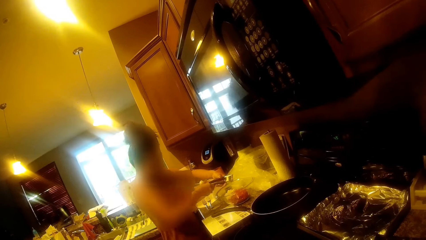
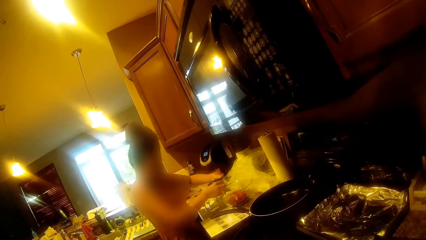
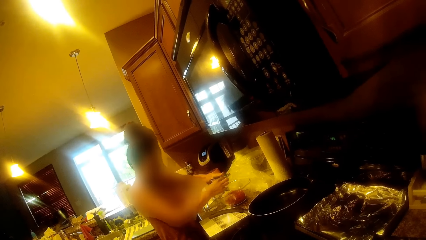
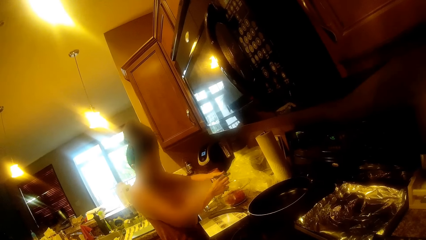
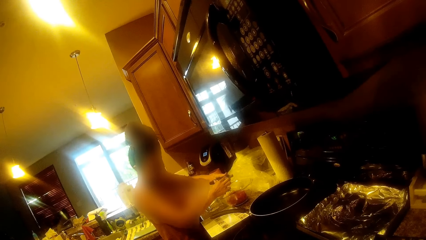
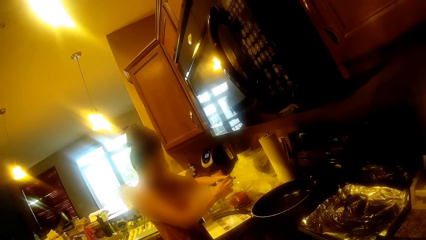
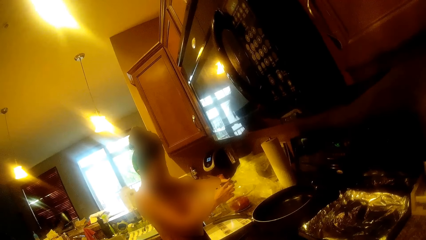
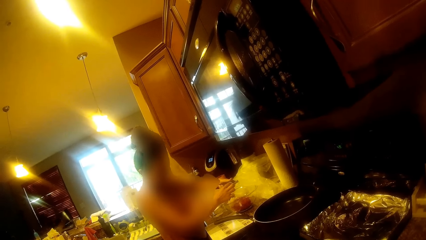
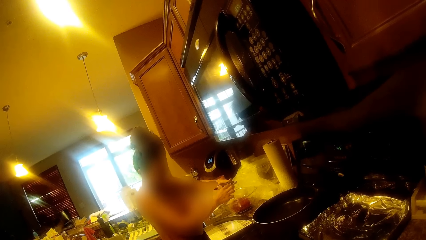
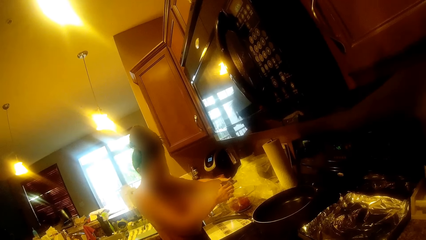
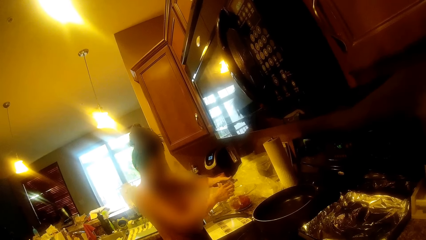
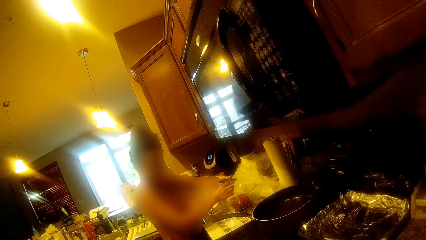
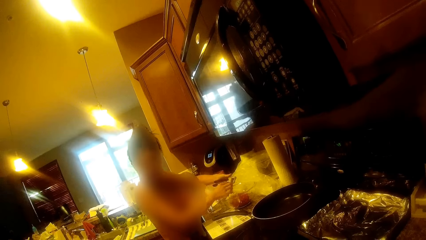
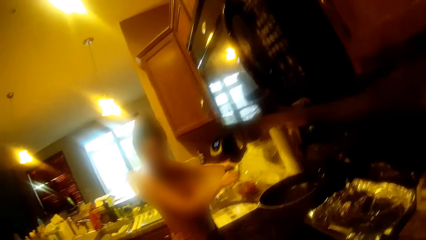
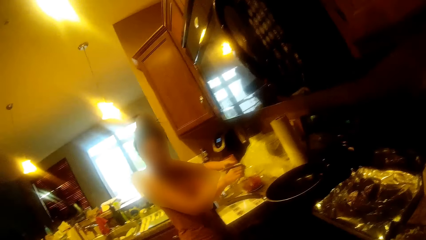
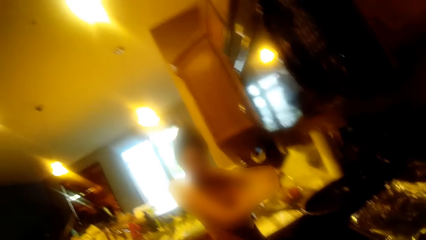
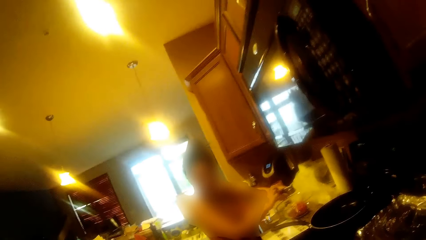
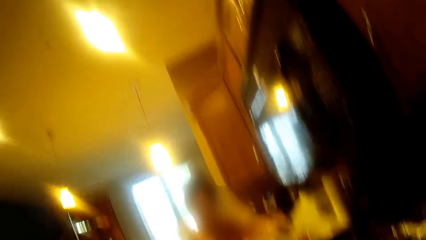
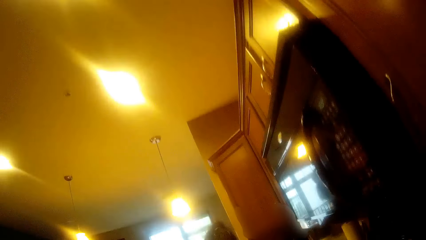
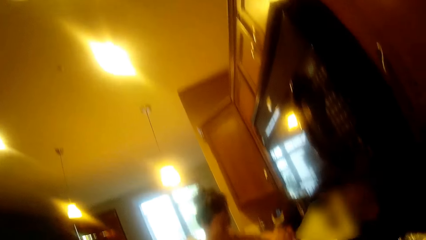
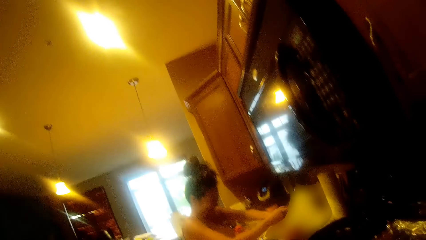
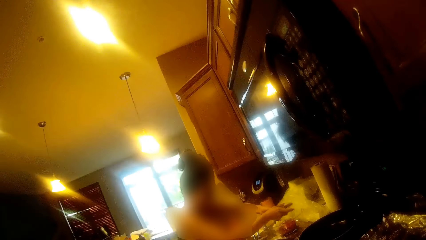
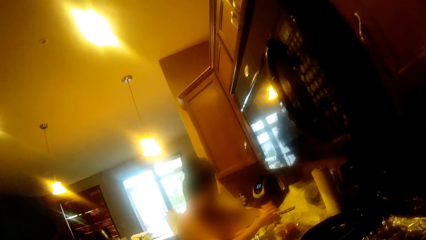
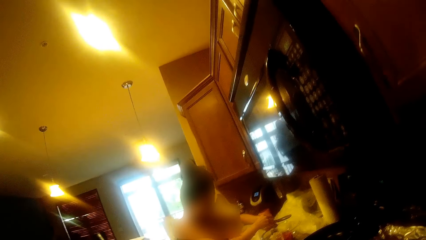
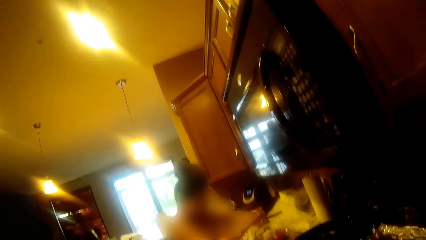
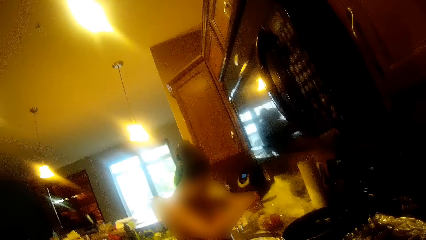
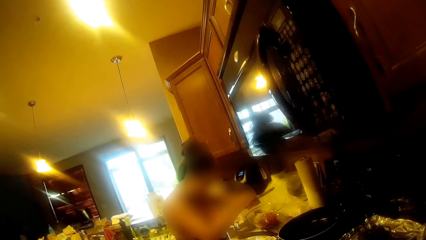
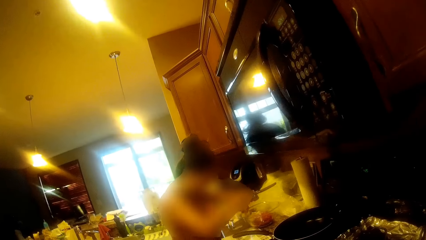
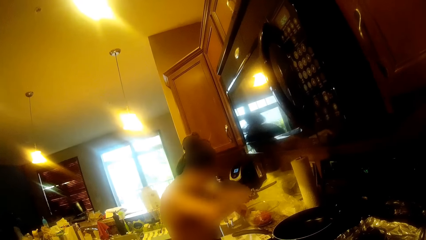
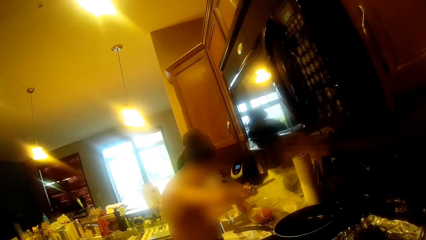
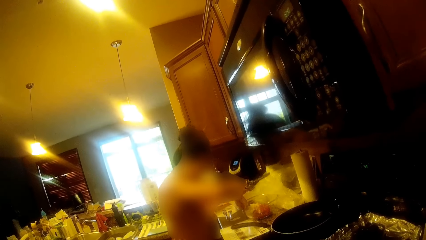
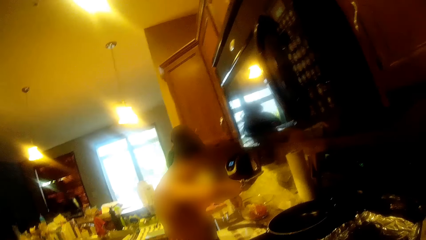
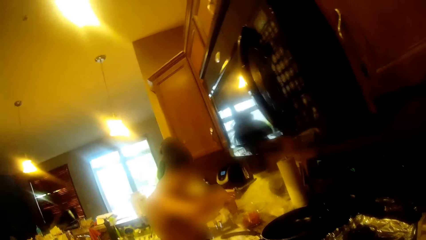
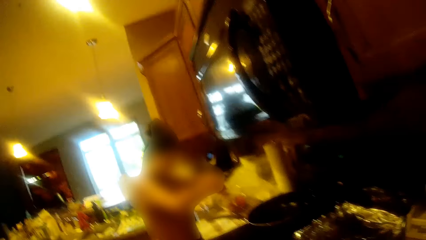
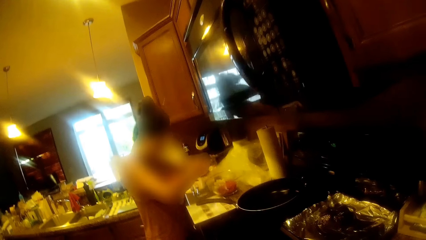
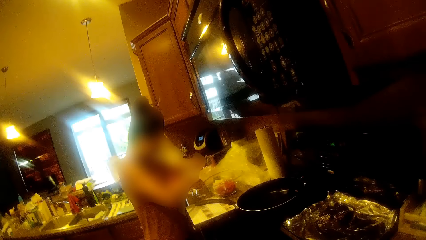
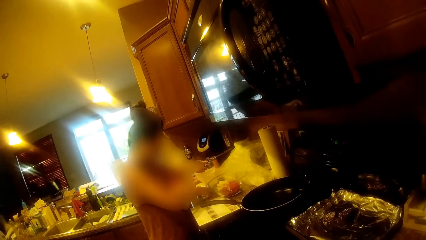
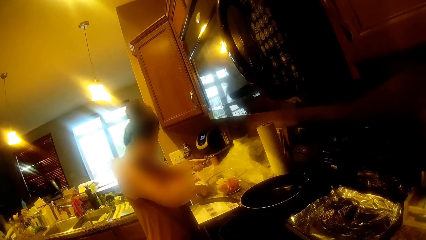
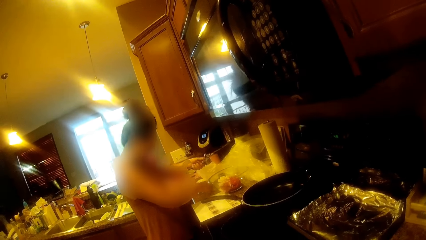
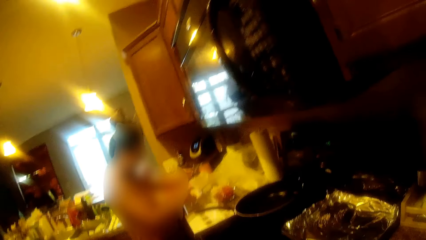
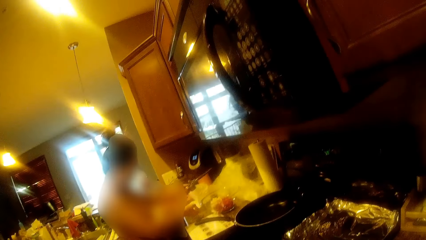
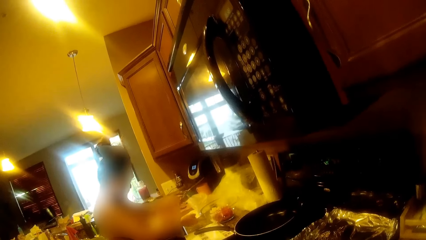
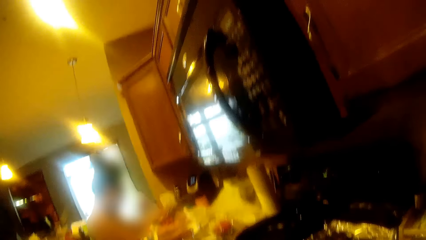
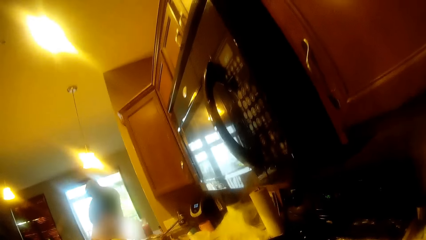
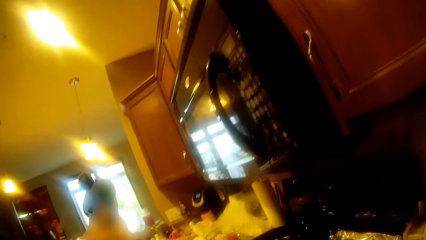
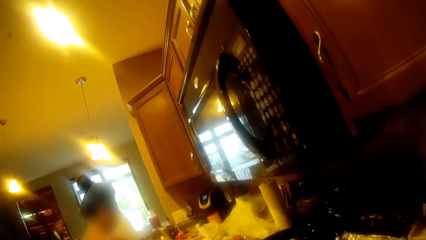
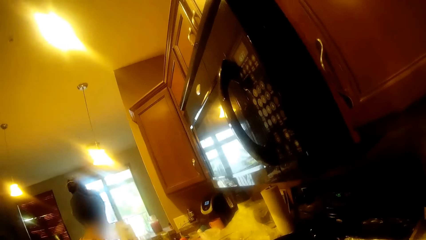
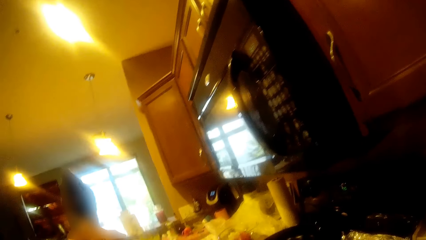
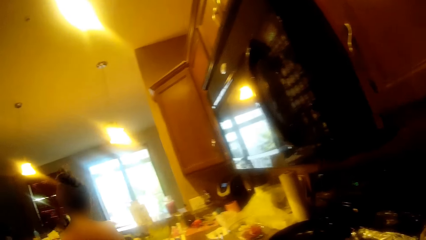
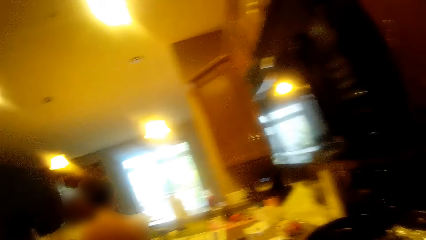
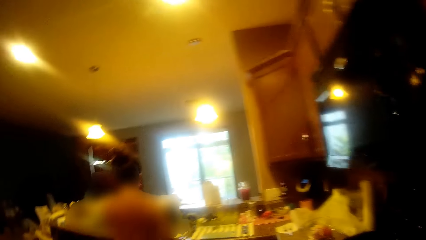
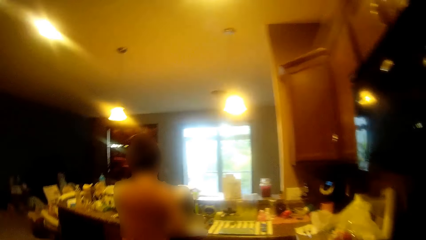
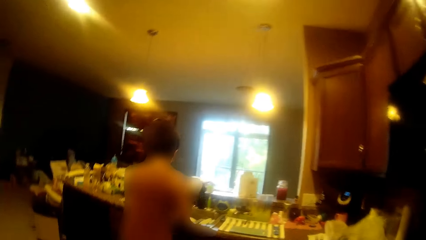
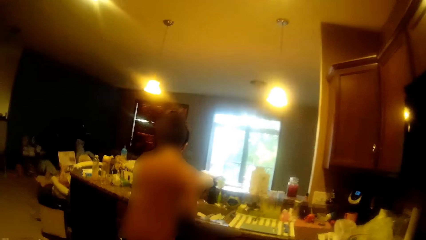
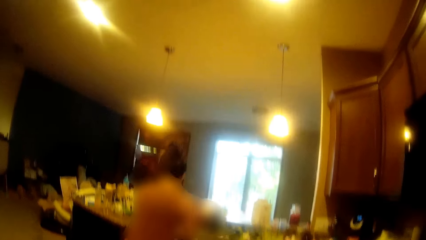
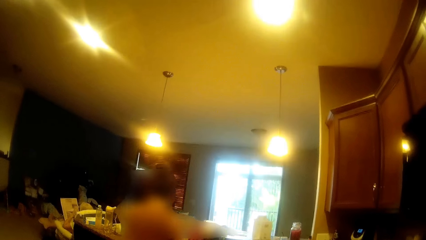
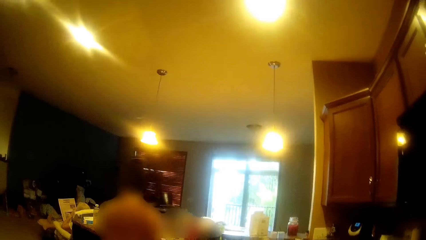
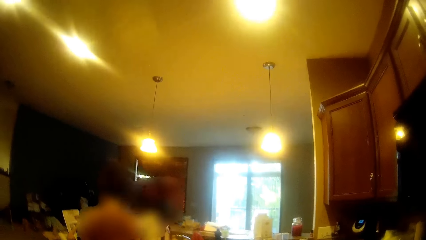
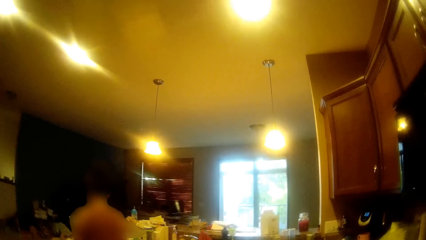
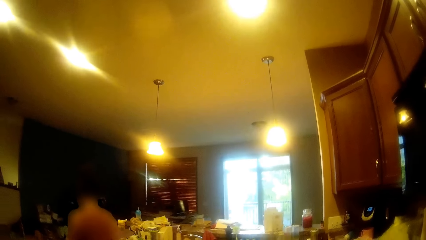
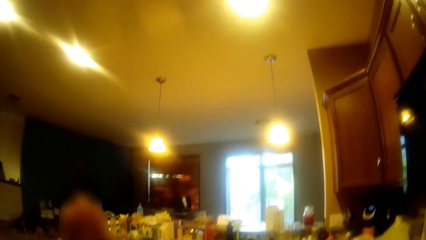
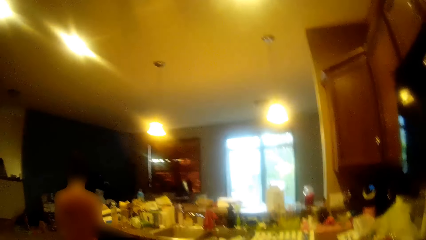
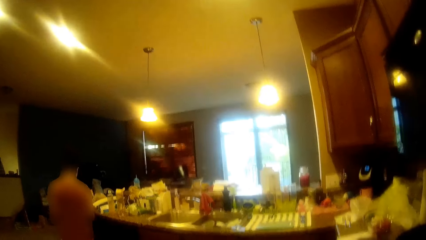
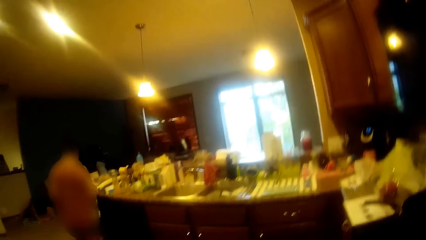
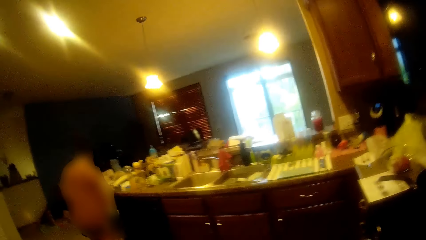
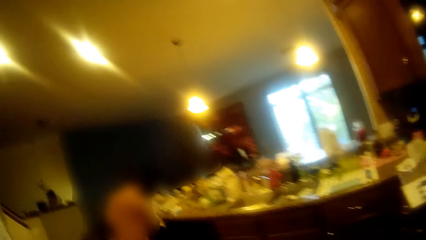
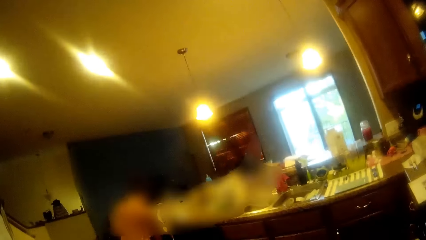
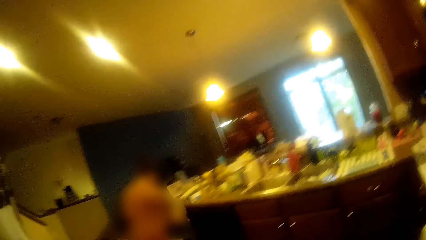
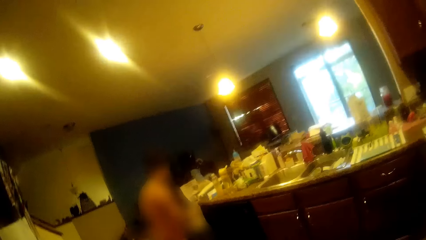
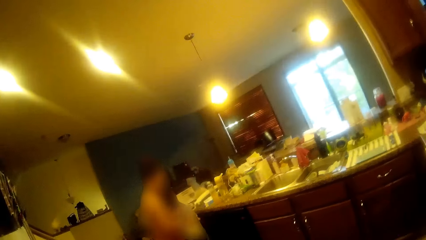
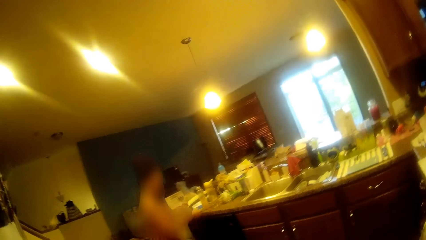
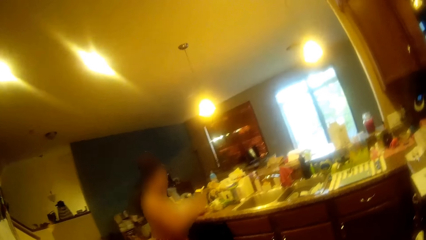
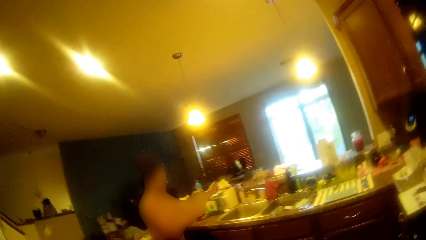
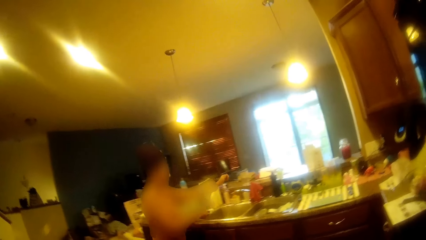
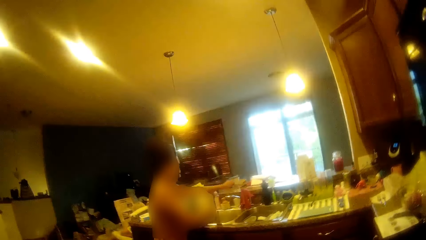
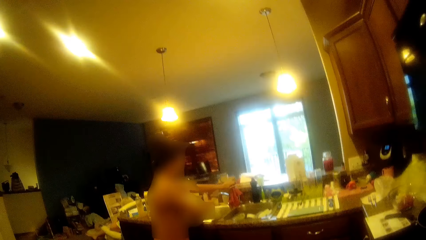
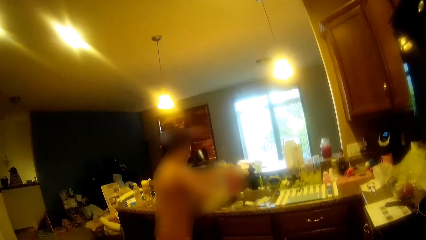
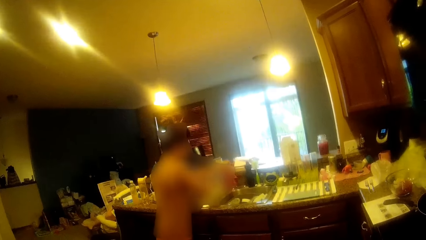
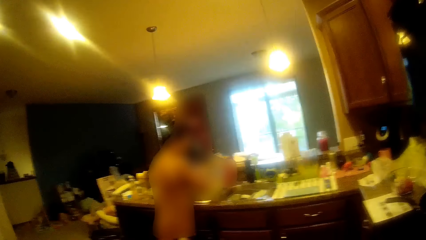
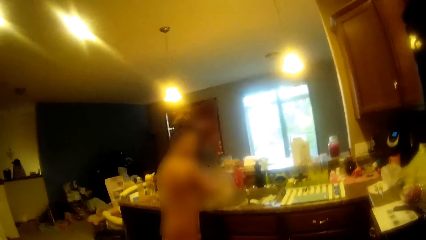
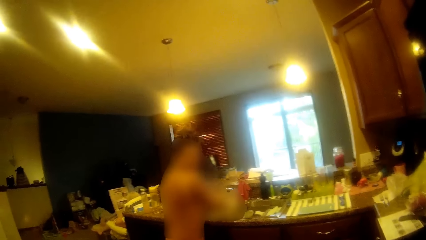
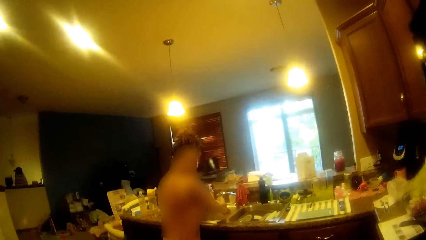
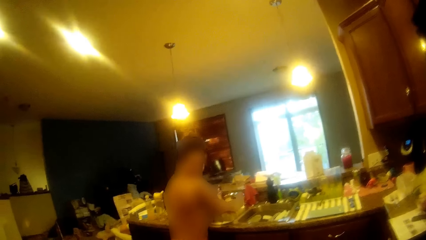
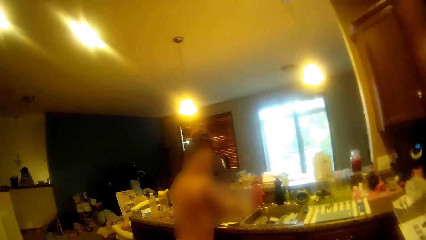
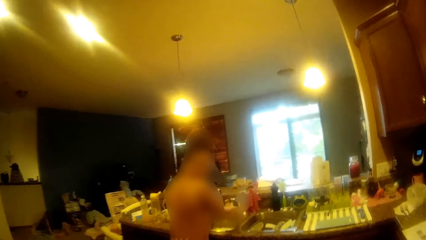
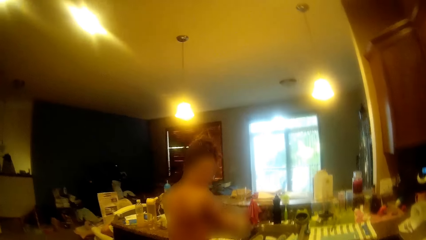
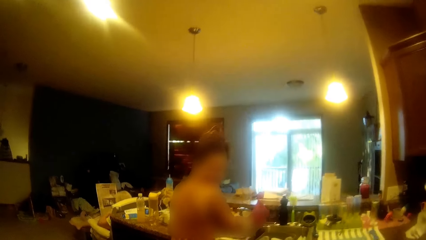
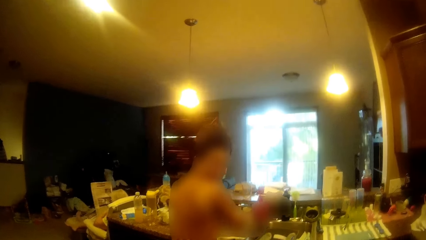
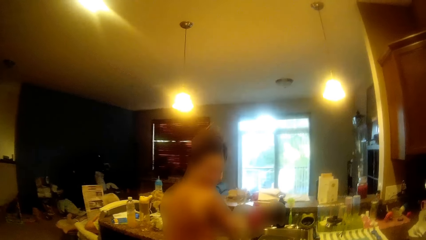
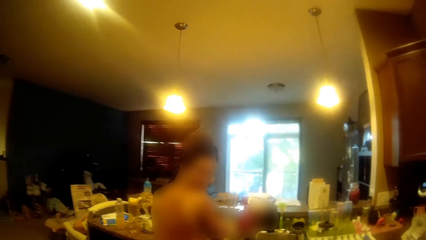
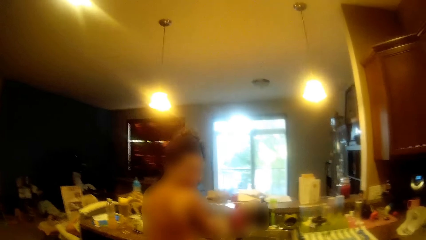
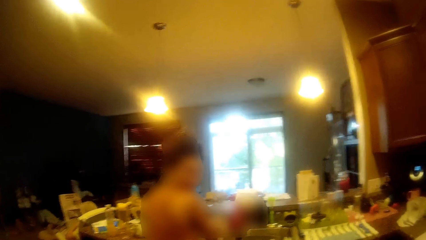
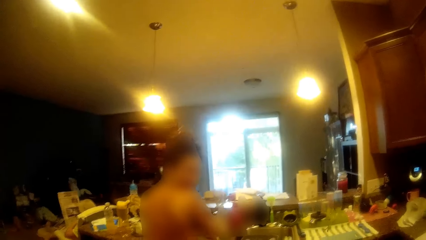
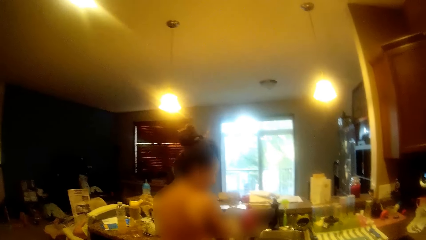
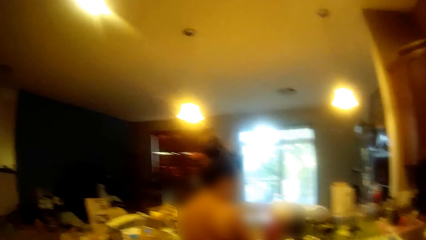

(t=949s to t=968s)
A woman touches something. The camera wearer removes strands of garlic from the garlic crusher with her right hand. The woman opens the garlic crusher with her right hand. She picks up garlic chaff from the kitchen countertop with her right hand. She puts something in the squeezer. She walks around the kitchen. She drops the garlic crusher on the kitchen countertop with her left hand. She throws the chaff in the trash can with her right hand. She touches a napkin. She opens a tap with her left hand. She rinses her hands with water from the tap.
